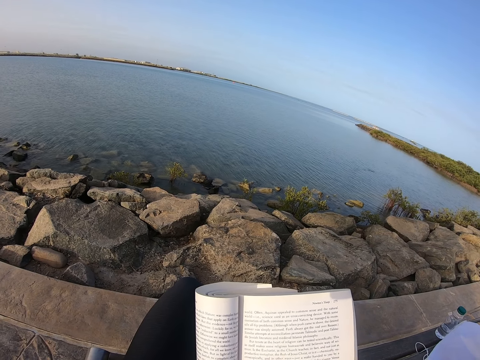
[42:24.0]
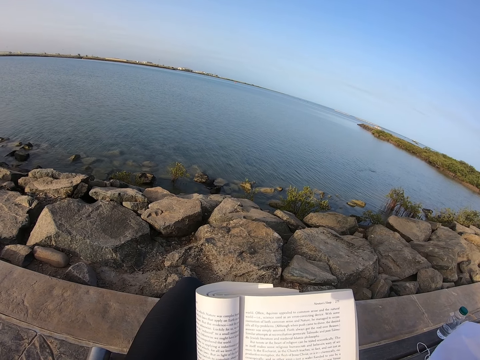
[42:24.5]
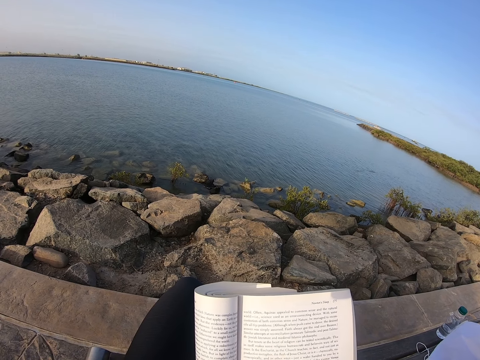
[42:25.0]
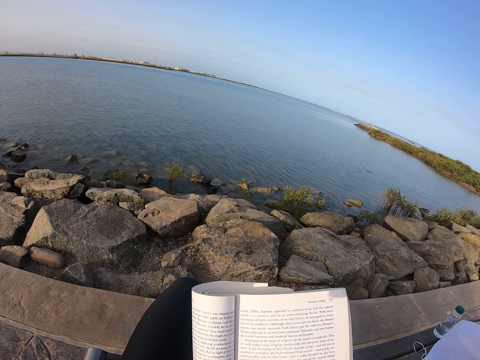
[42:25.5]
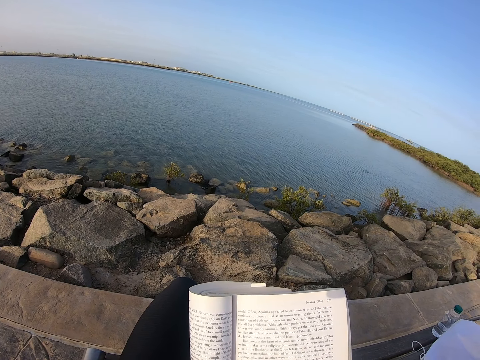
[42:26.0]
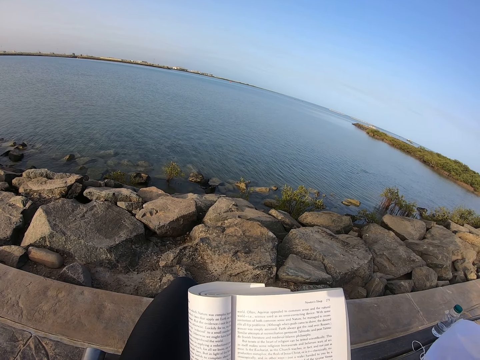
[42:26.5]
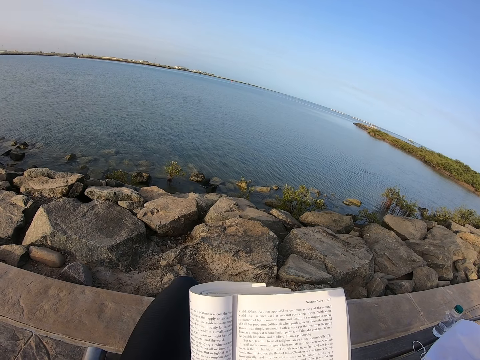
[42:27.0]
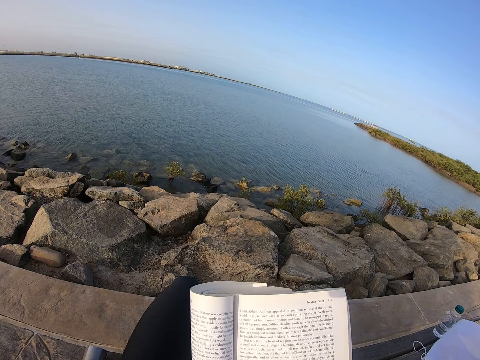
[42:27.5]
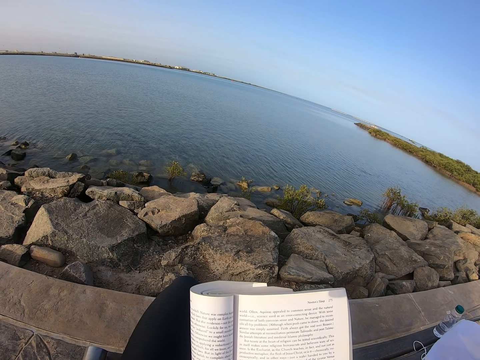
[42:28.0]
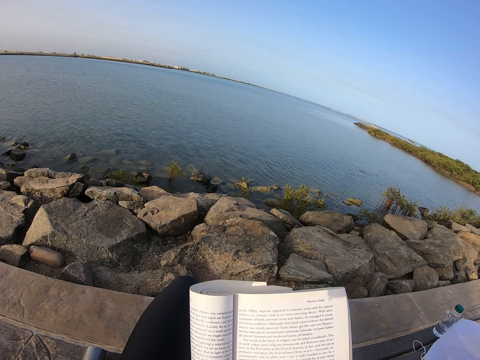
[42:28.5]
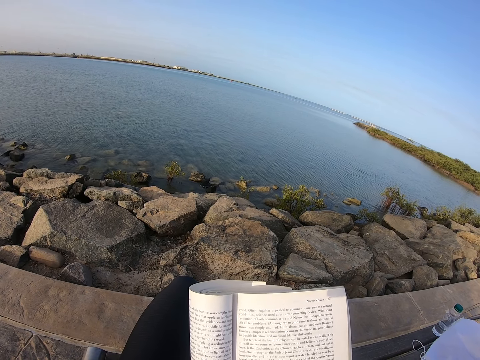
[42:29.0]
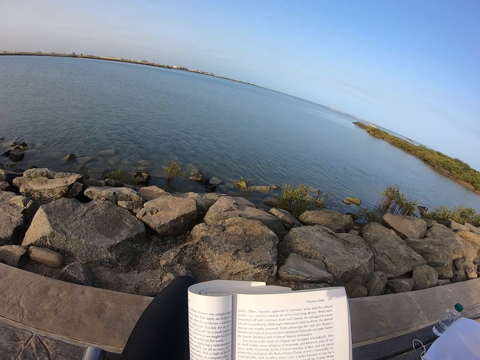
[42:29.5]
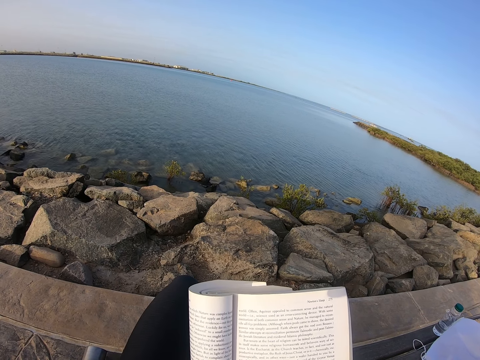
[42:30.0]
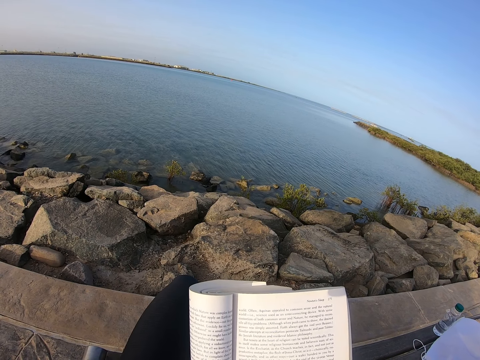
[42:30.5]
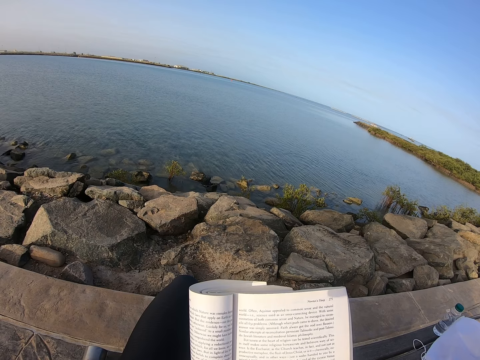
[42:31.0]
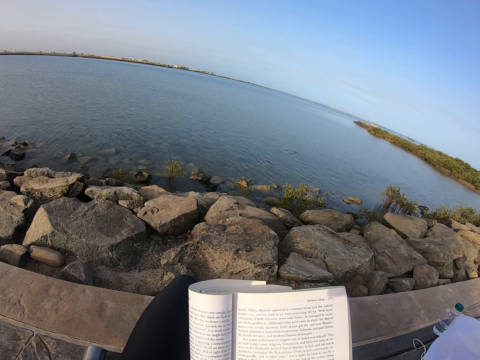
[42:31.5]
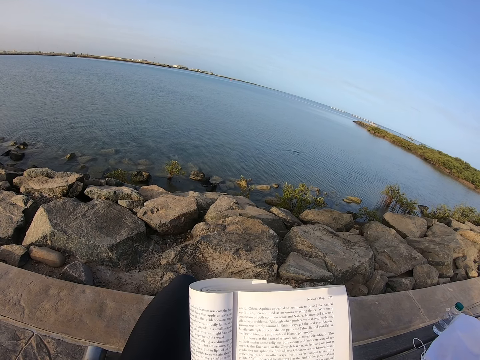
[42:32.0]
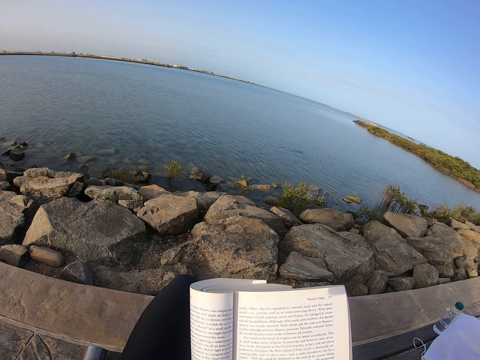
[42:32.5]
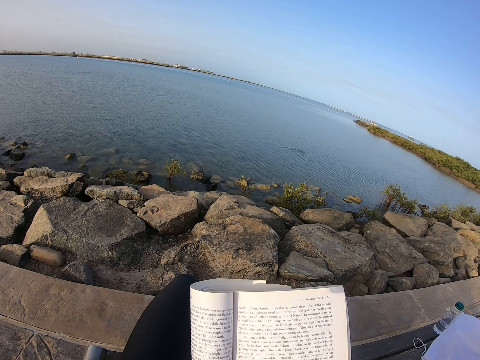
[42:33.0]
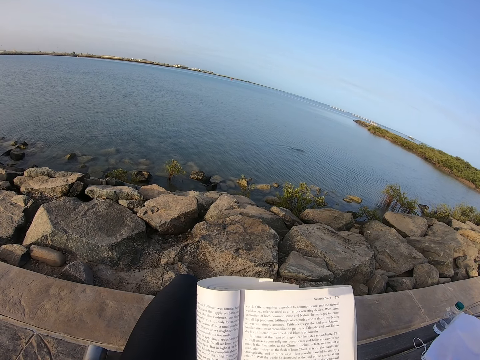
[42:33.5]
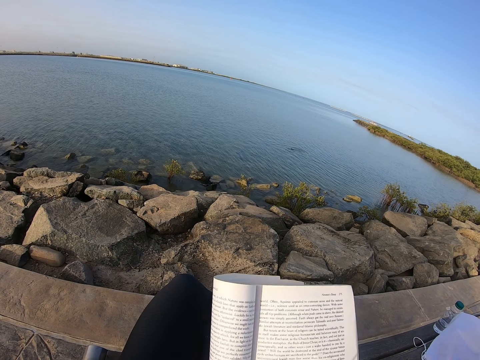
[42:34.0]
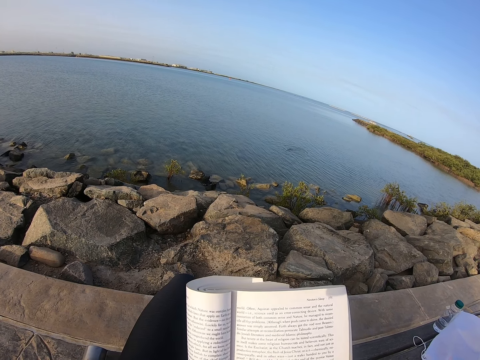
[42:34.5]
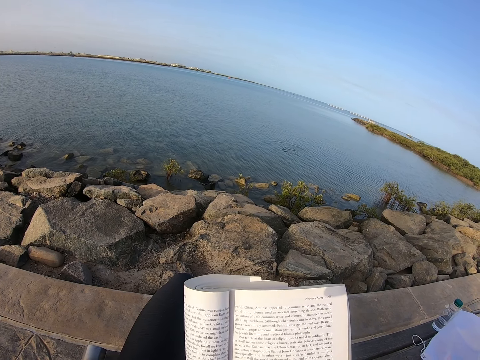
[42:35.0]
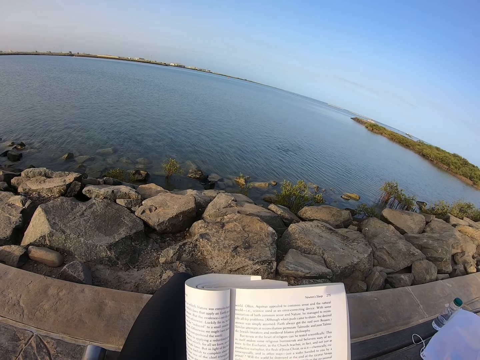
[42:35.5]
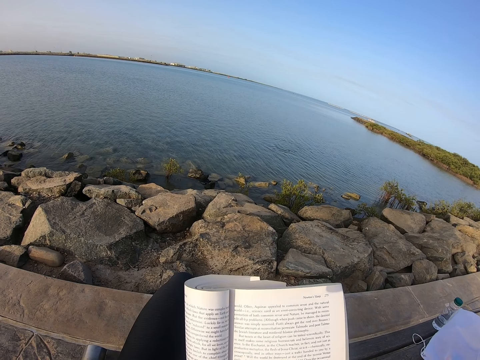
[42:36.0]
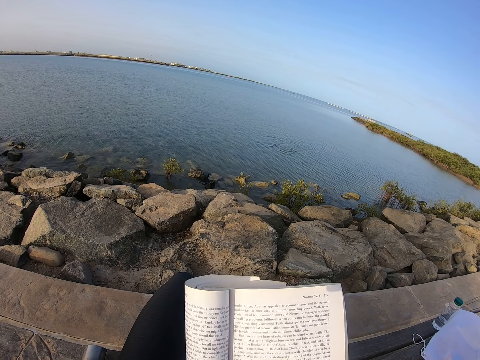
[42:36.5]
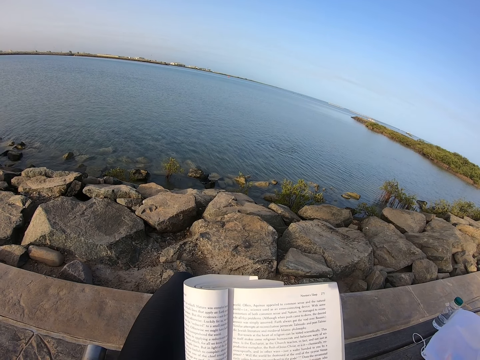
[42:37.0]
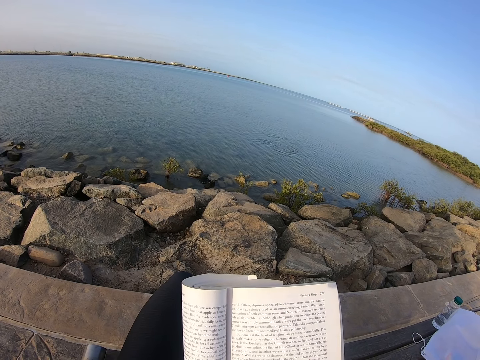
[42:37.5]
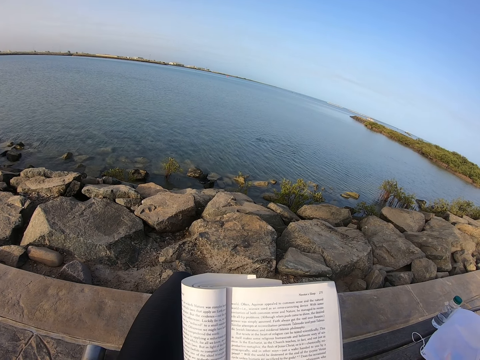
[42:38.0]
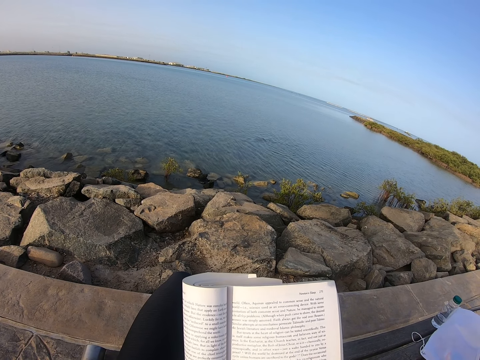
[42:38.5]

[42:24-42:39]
The camera wearer moves a book.

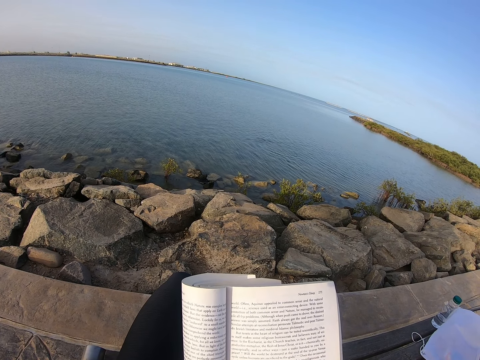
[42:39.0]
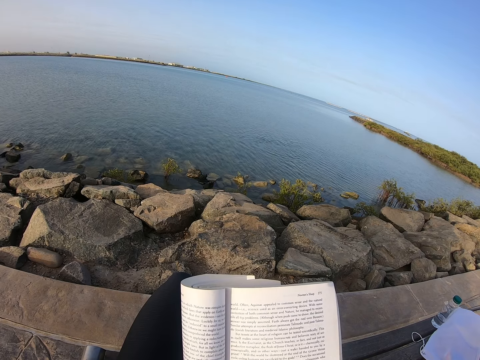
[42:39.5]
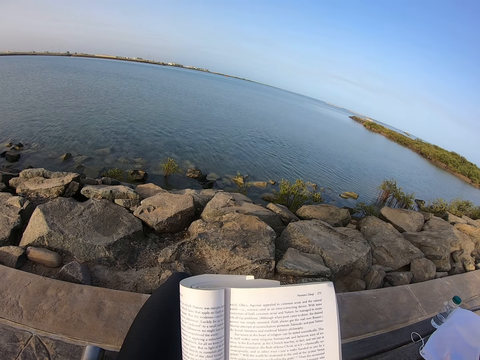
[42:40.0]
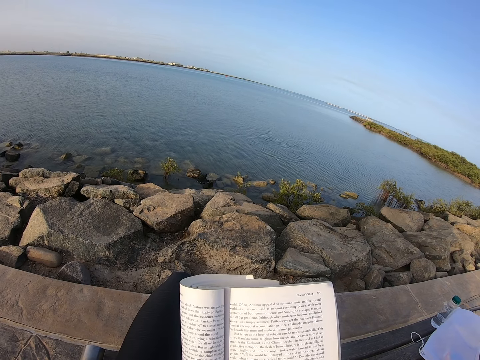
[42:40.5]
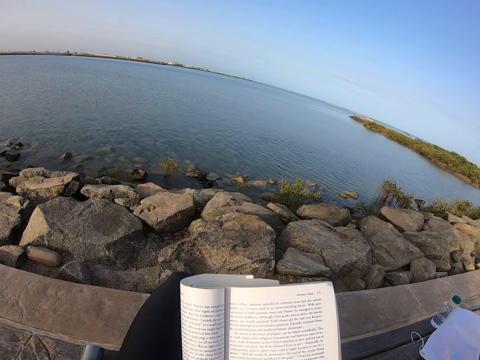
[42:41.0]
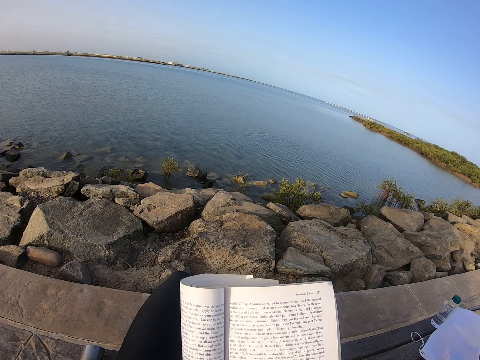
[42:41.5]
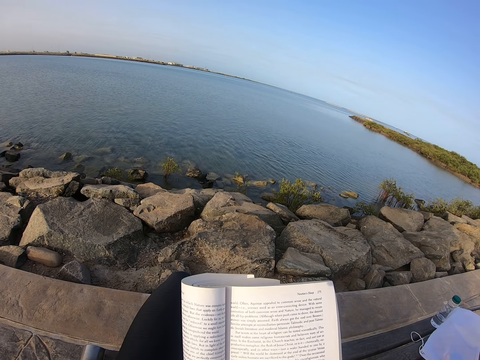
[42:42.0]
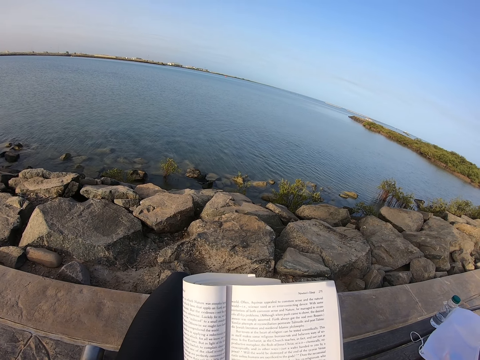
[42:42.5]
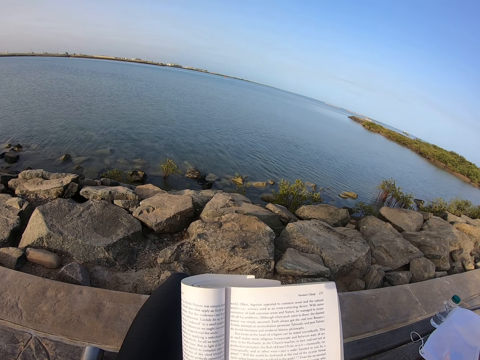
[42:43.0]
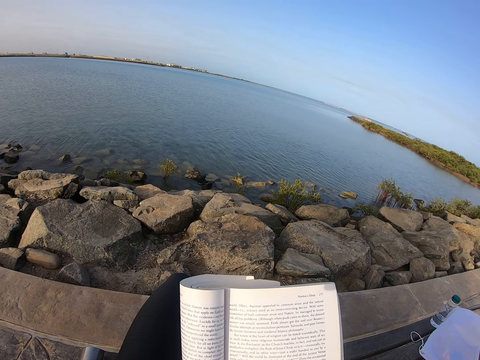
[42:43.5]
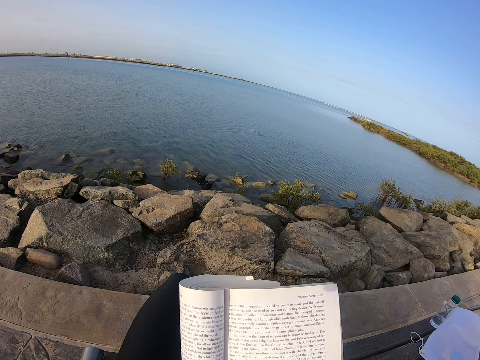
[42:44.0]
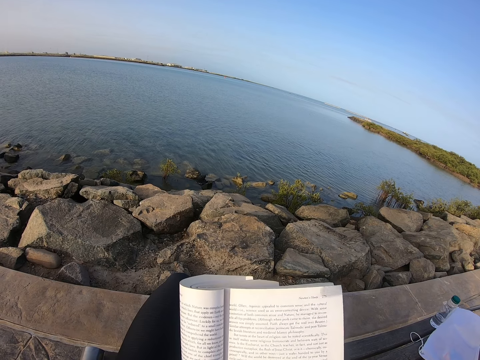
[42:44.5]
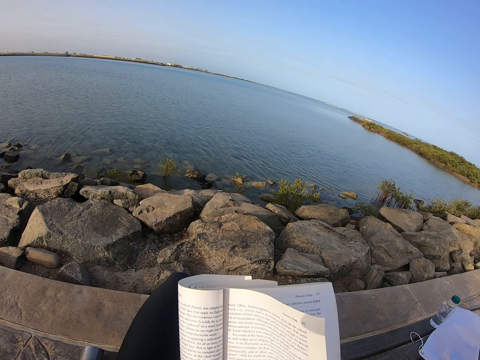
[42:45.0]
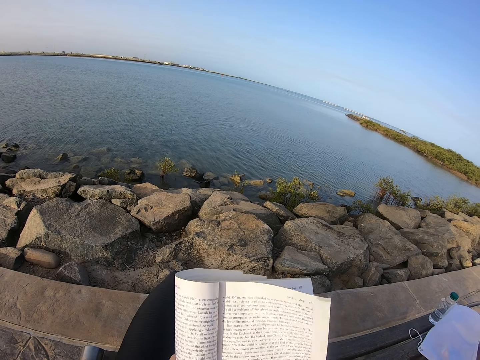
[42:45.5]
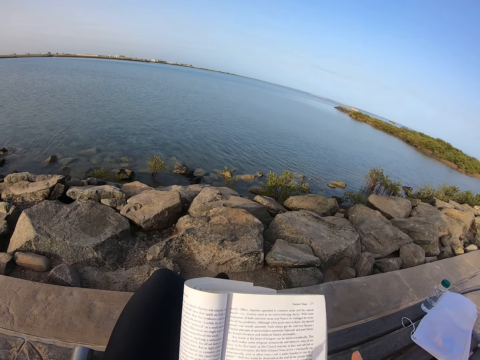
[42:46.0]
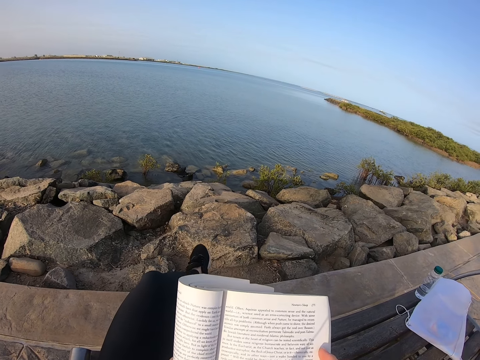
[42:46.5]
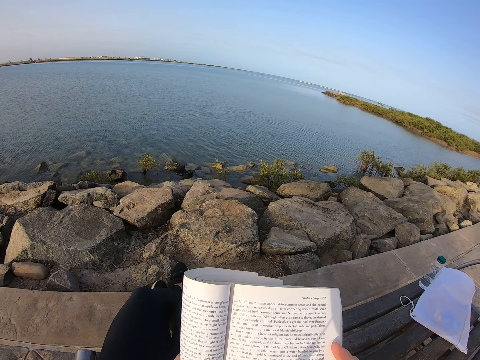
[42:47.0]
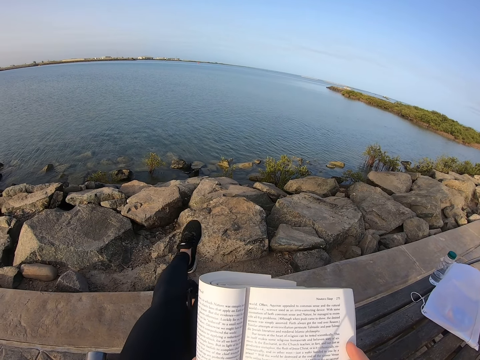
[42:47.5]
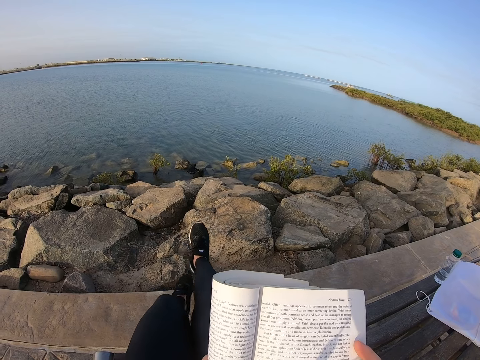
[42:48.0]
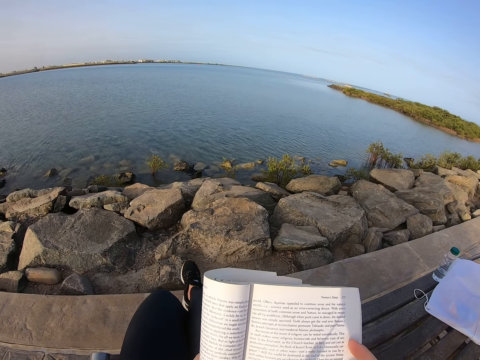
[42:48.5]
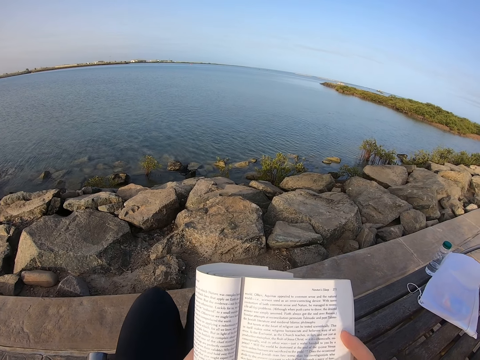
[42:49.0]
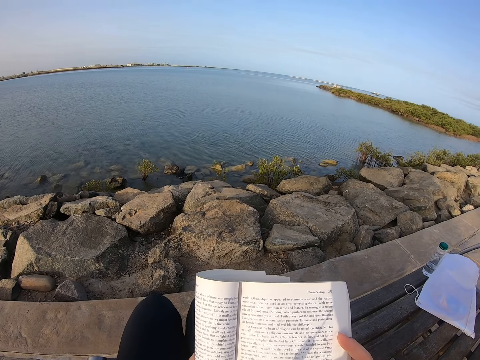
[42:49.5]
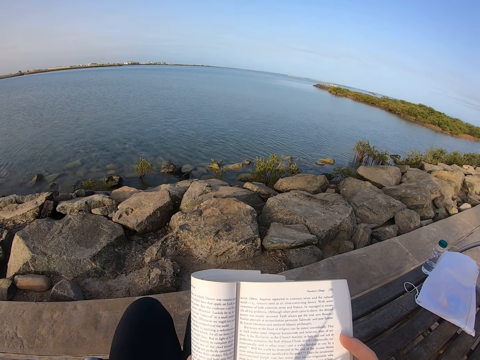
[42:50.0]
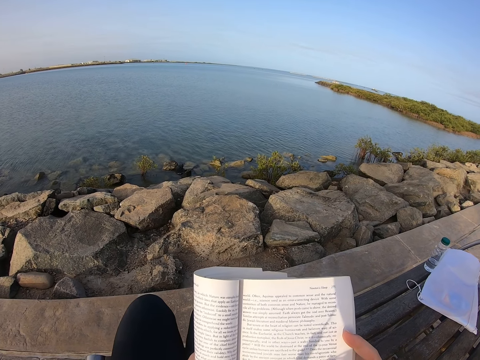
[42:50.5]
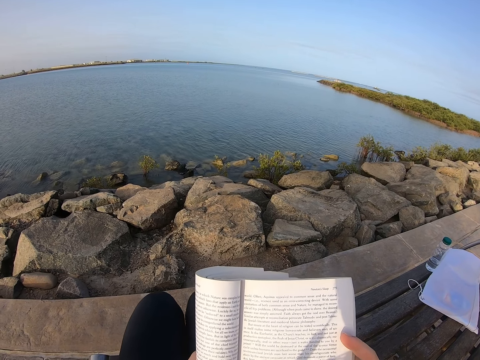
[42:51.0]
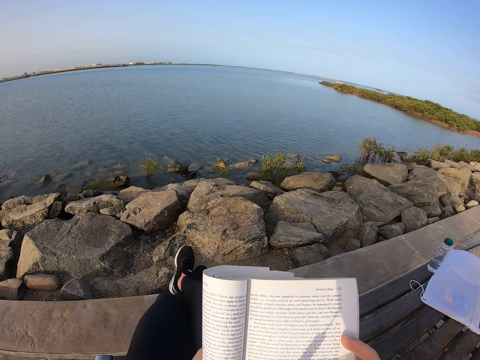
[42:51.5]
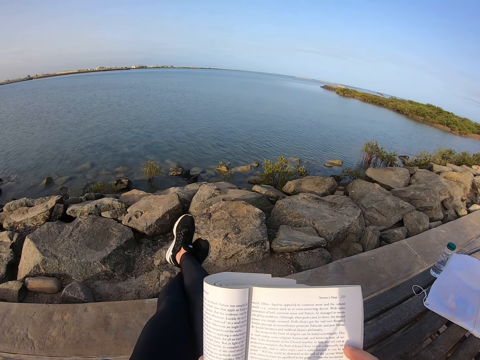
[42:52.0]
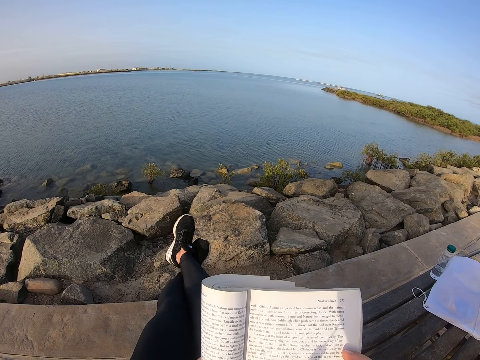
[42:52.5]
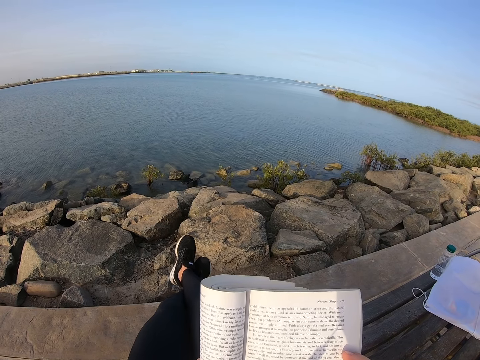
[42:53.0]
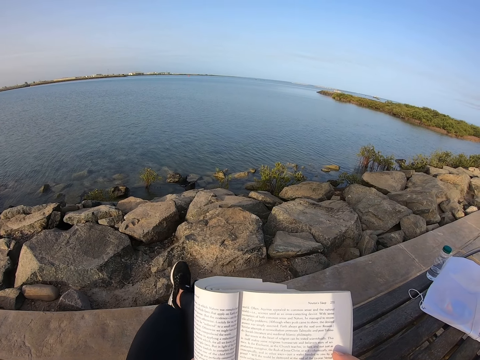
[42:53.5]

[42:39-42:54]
The camera wearer moves her legs. She folds her legs. She reads a book. She lifts her legs.
